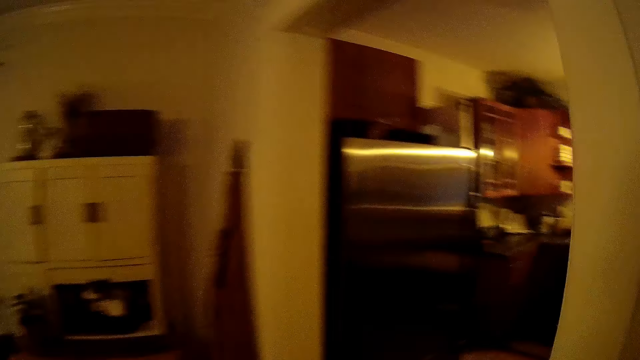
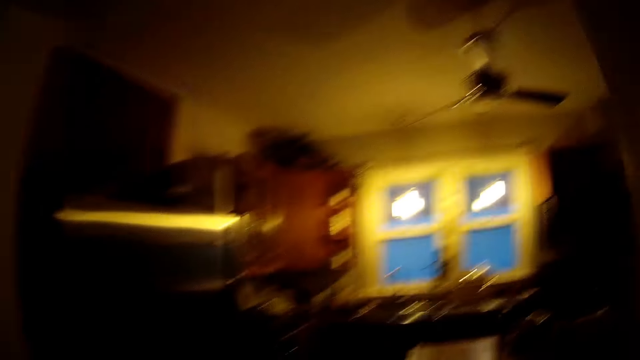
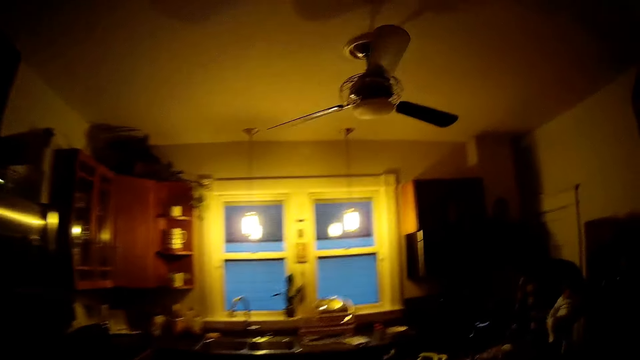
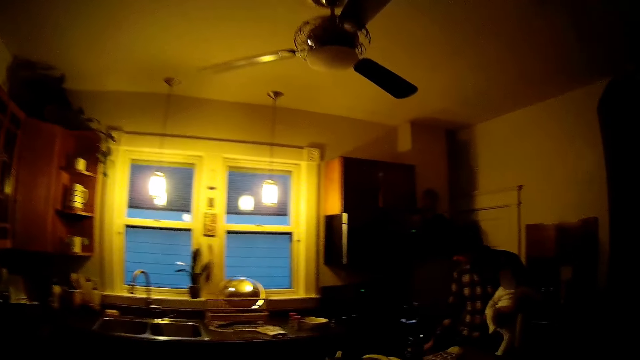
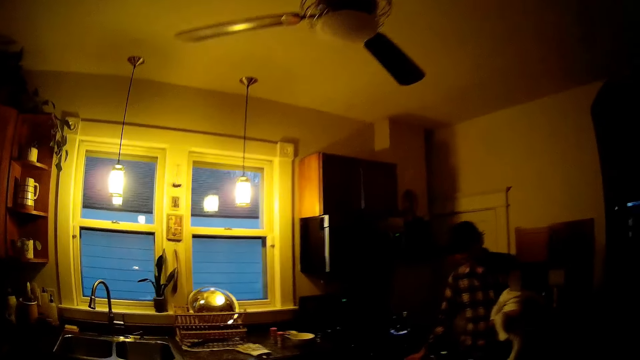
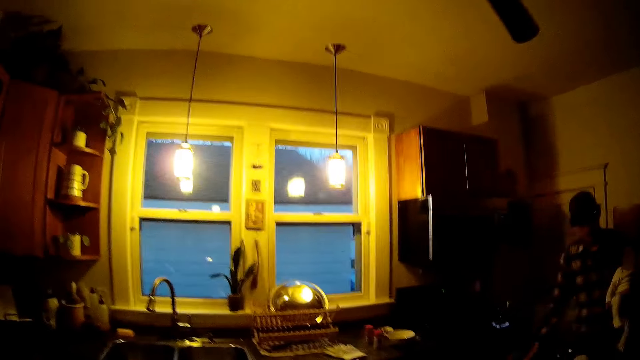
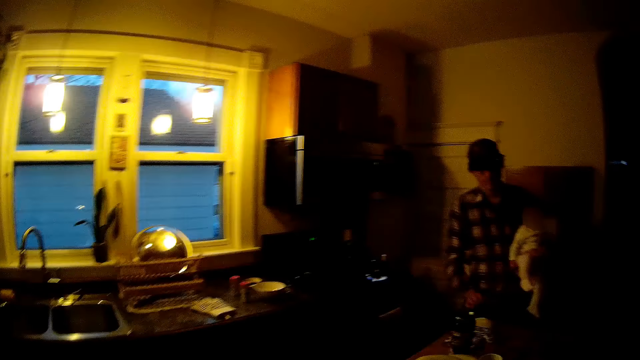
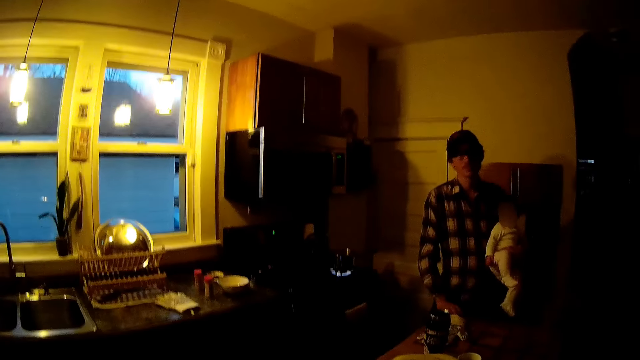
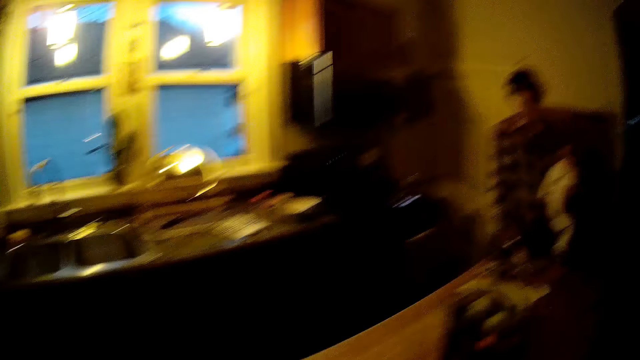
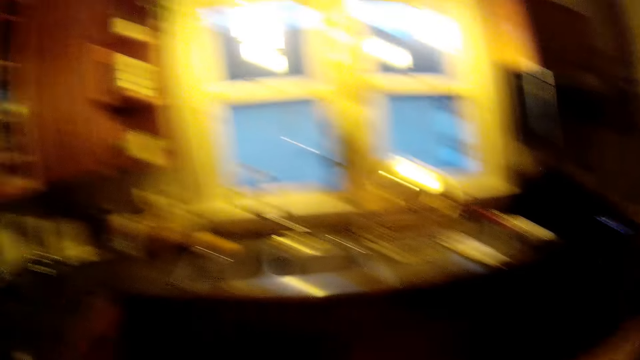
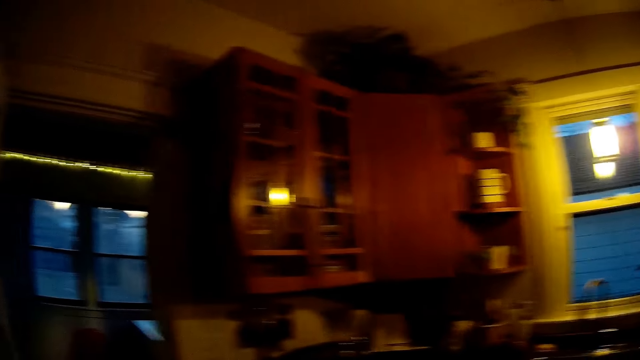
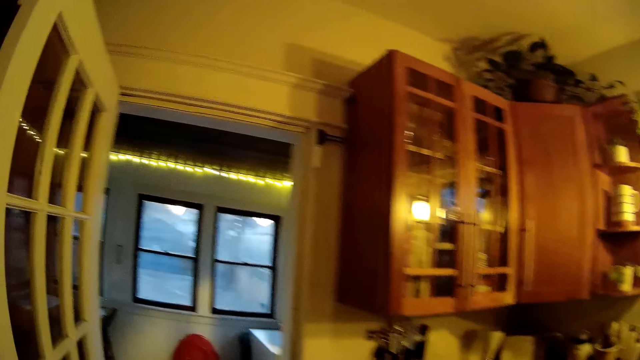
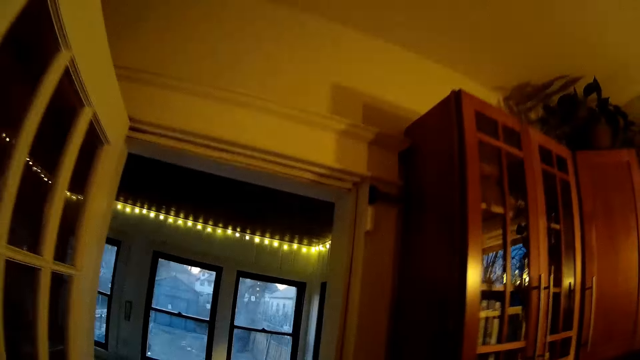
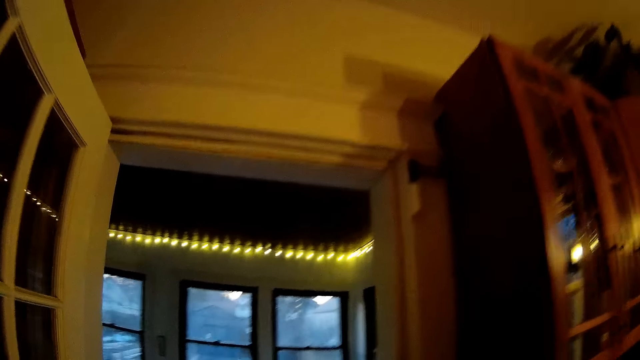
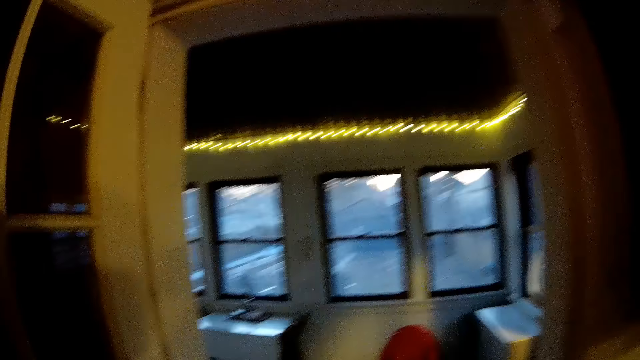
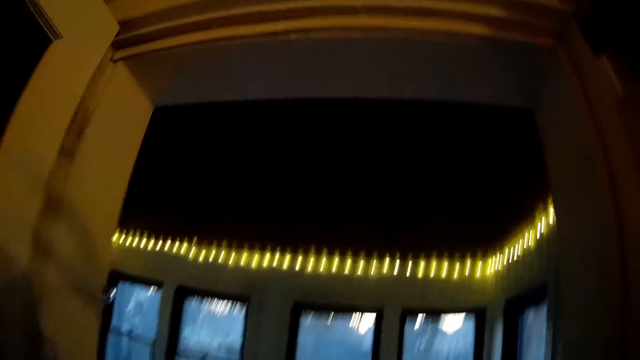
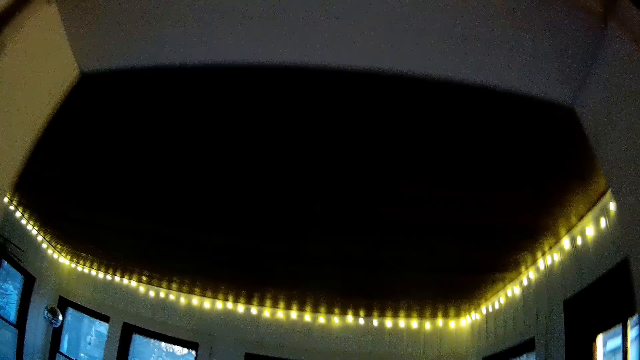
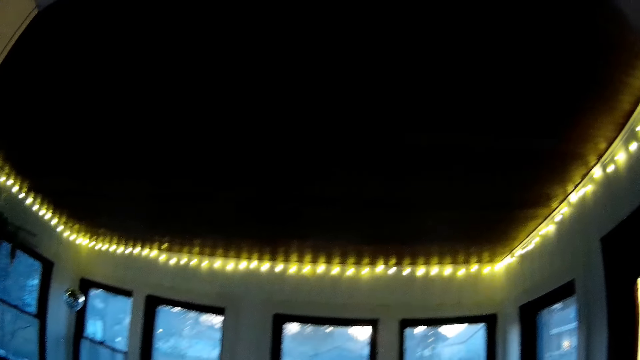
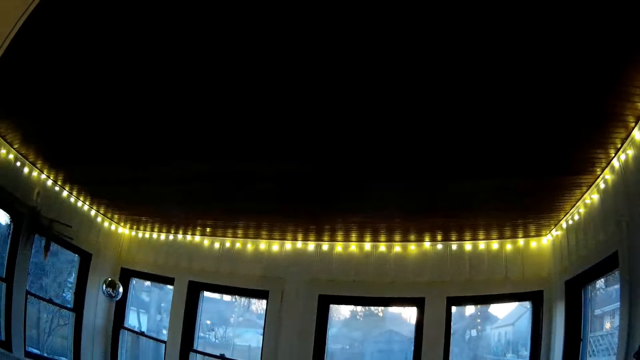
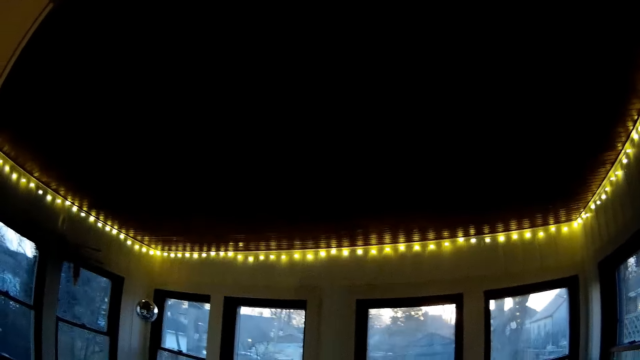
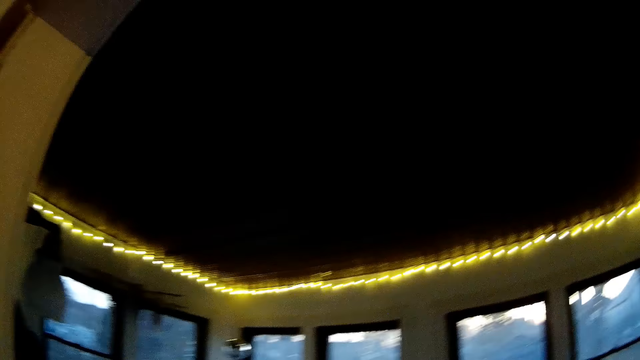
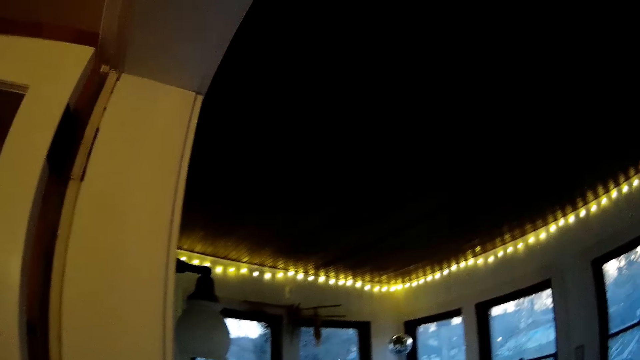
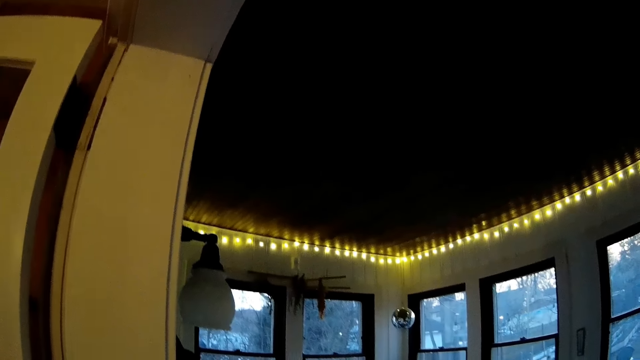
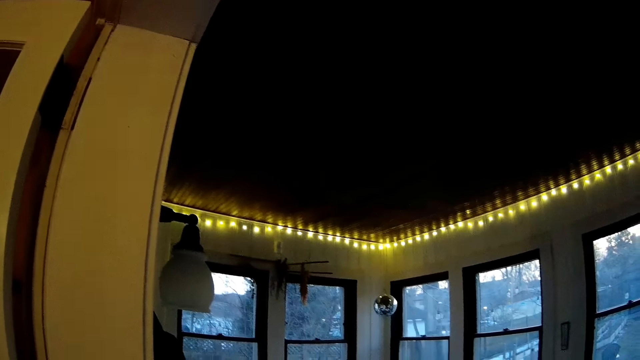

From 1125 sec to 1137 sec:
The camera wearer walks into a kitchen in the apartment. The man holds the baby with his left hand in the kitchen. The camera wearer looks at the man. They look around the kitchen. They converse with the man. They walk into a sun room.

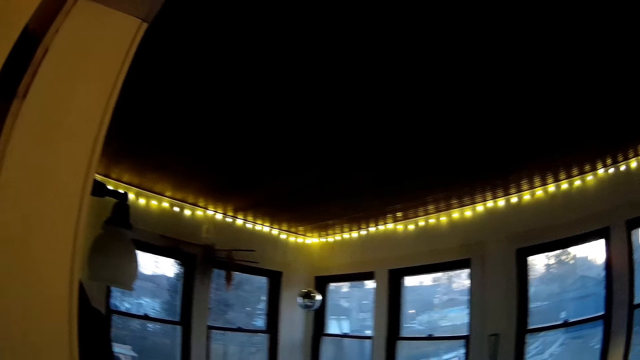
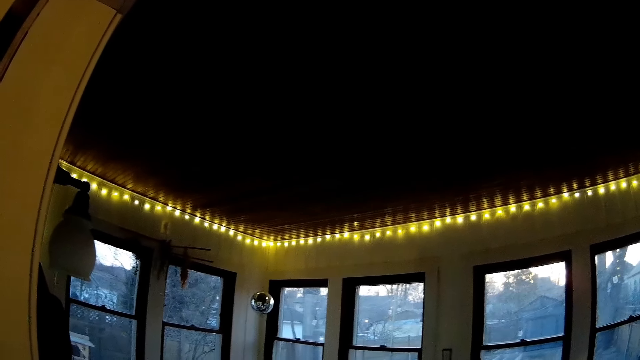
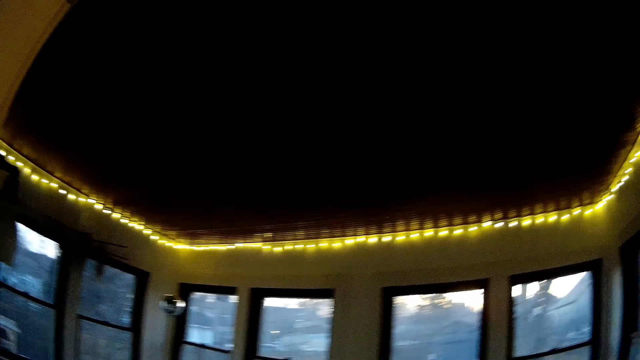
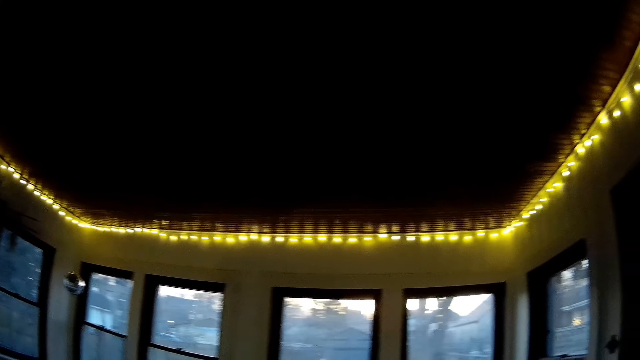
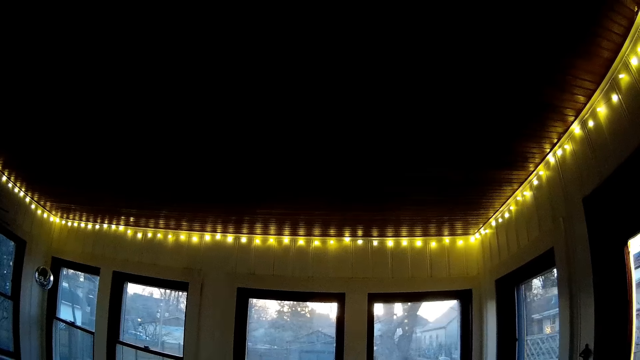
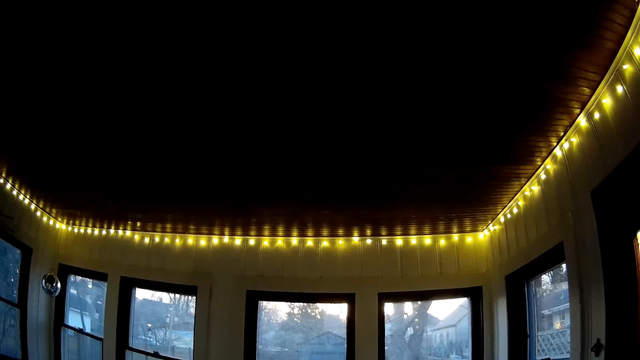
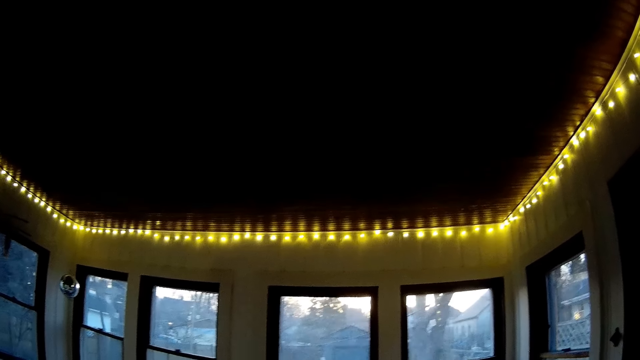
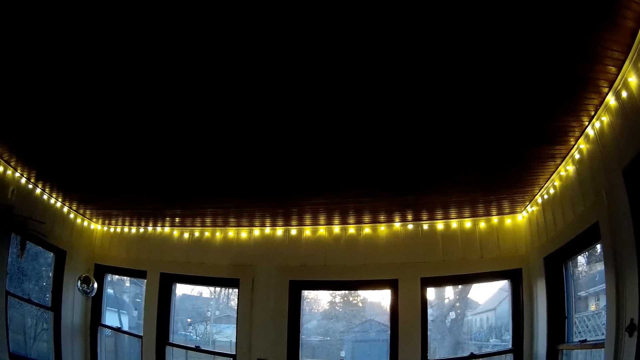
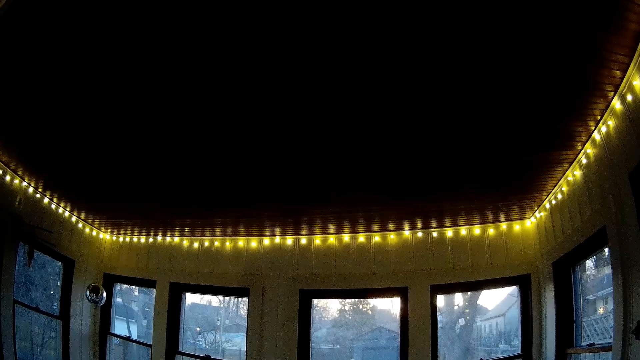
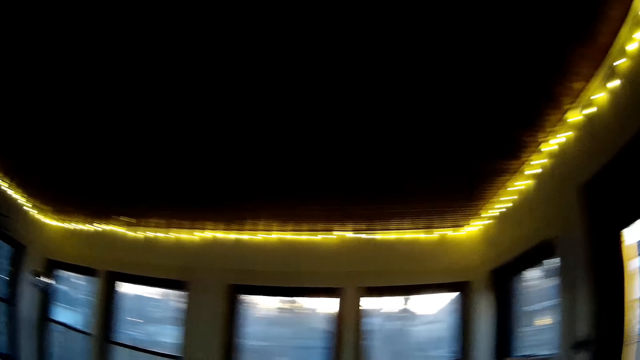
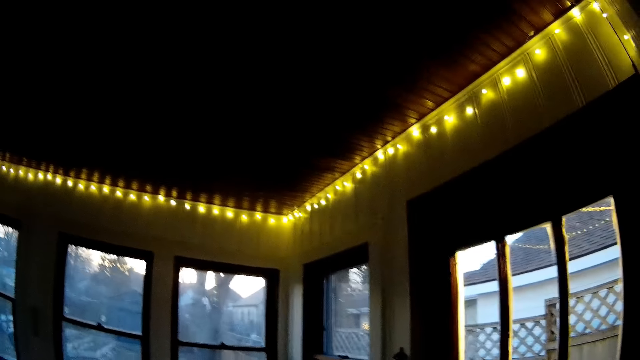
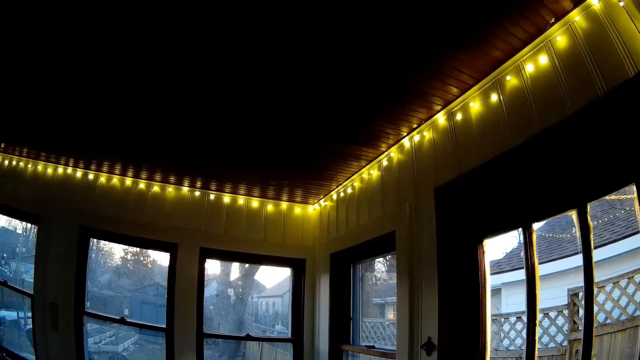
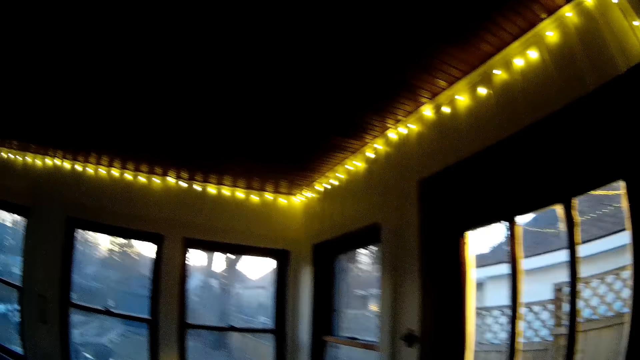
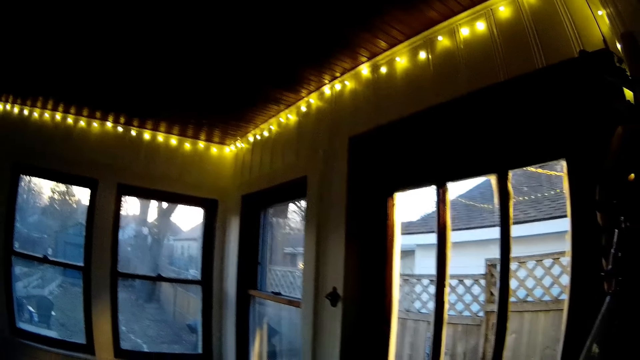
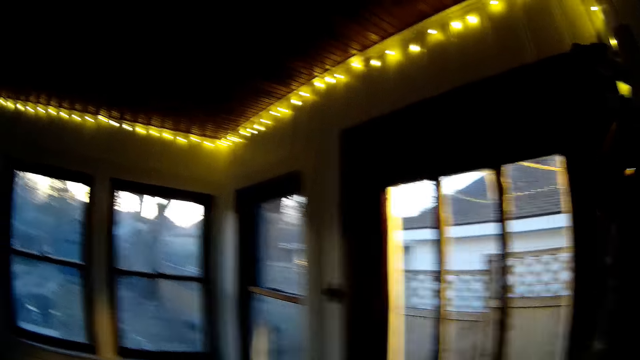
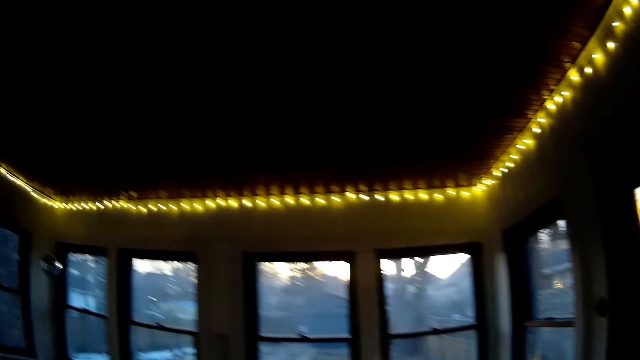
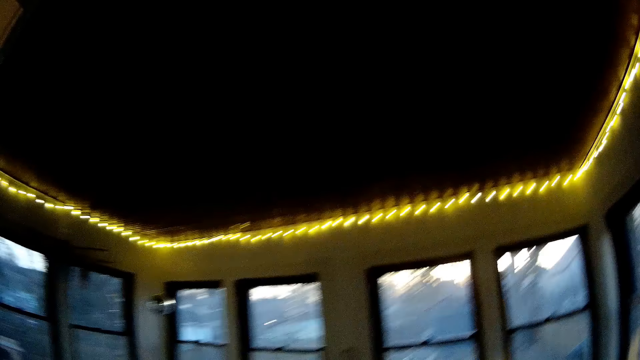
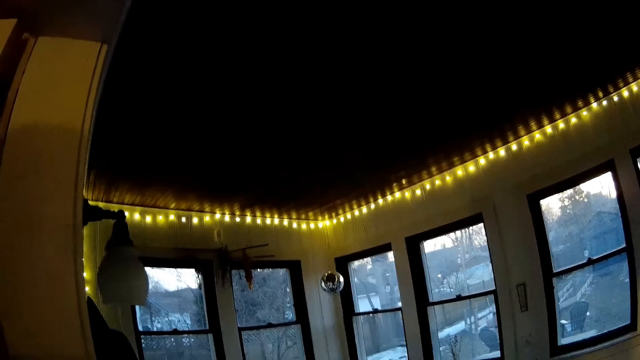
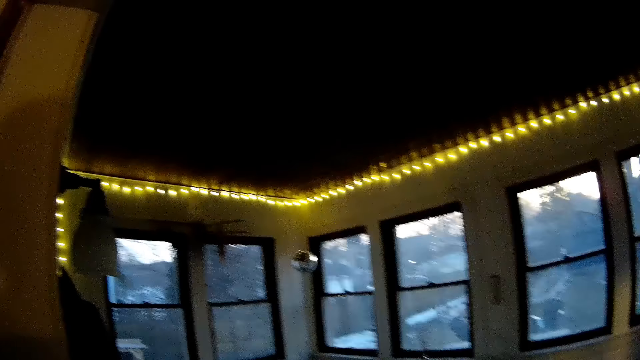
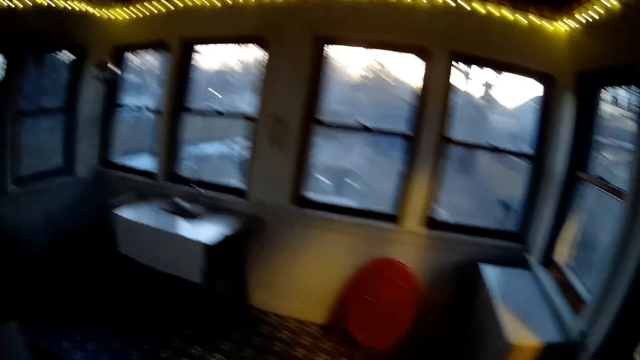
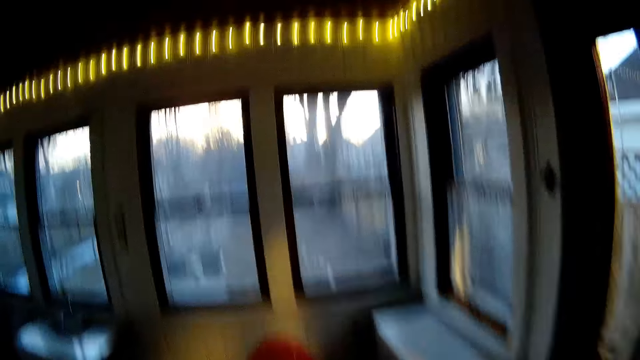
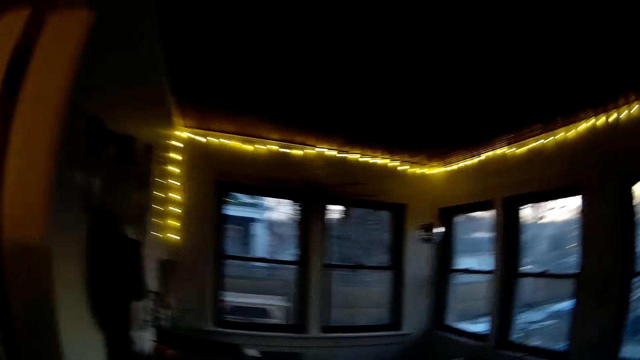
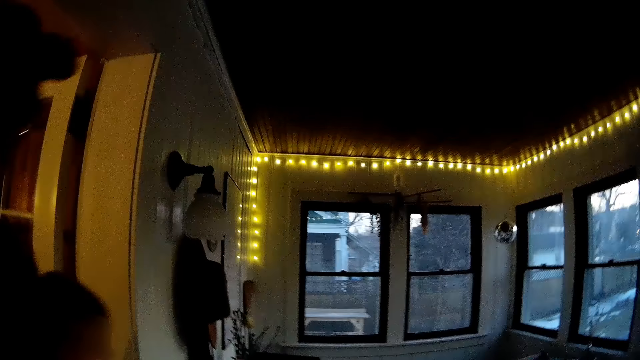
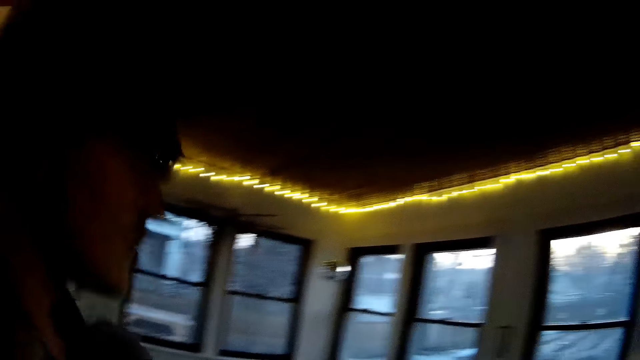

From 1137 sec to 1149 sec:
The camera wearer looks around the house. They converse with the man. They look around the house. The man walks into the sun room with the baby.
